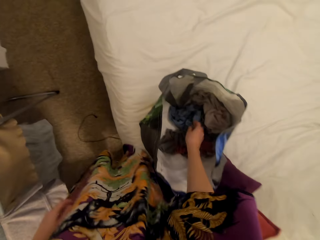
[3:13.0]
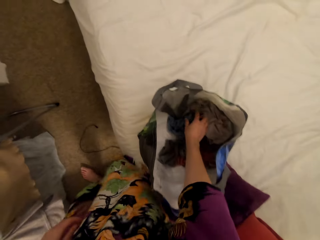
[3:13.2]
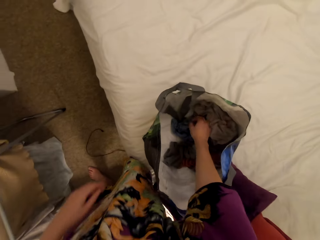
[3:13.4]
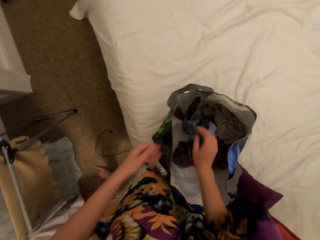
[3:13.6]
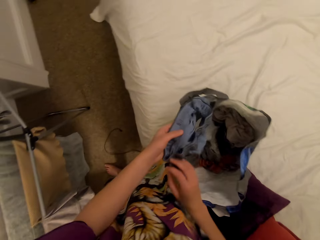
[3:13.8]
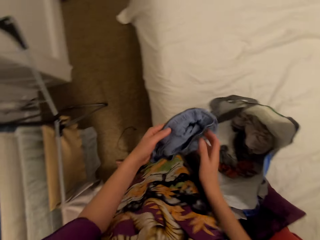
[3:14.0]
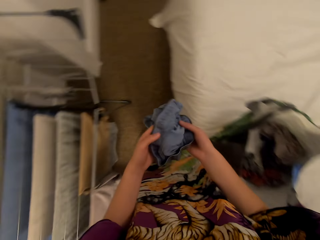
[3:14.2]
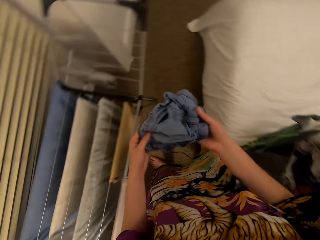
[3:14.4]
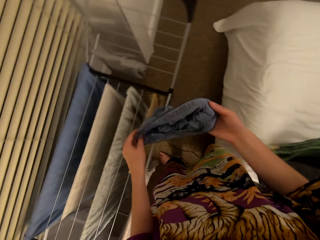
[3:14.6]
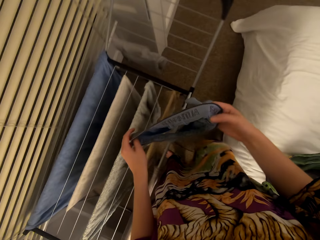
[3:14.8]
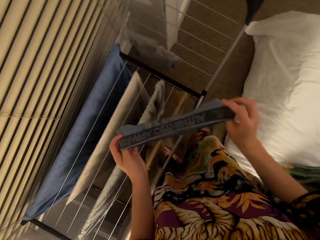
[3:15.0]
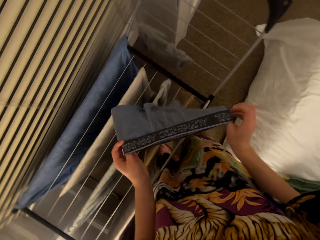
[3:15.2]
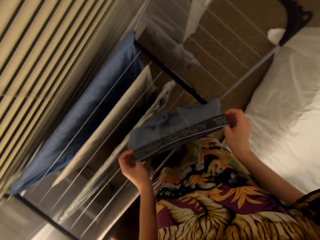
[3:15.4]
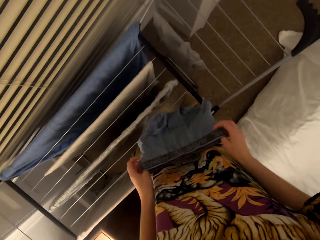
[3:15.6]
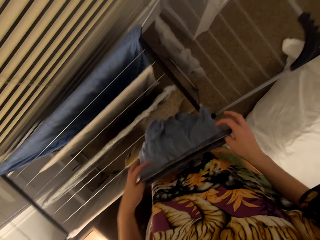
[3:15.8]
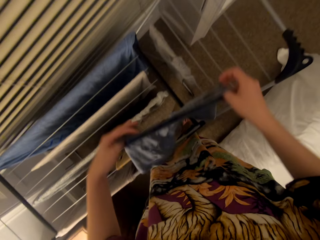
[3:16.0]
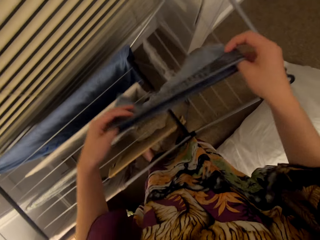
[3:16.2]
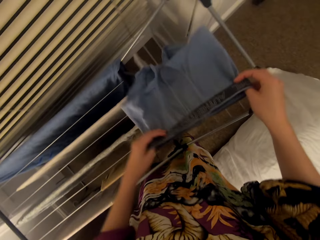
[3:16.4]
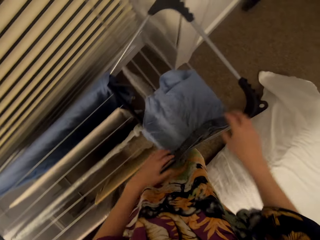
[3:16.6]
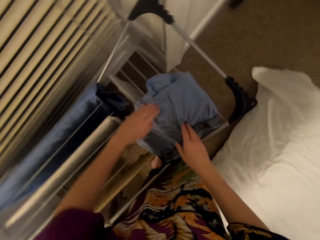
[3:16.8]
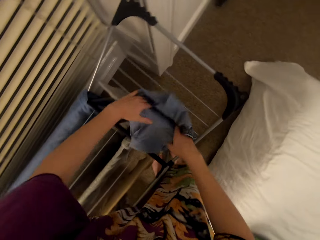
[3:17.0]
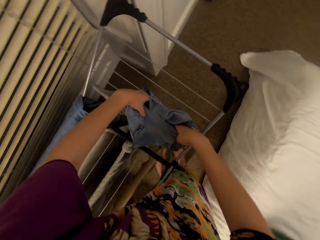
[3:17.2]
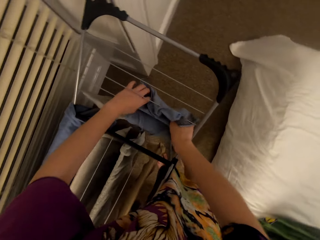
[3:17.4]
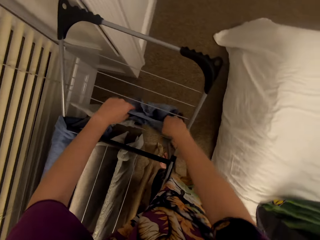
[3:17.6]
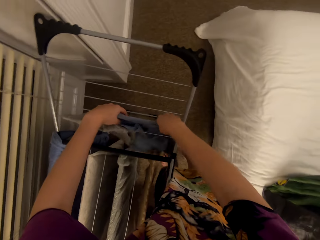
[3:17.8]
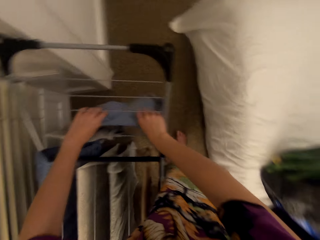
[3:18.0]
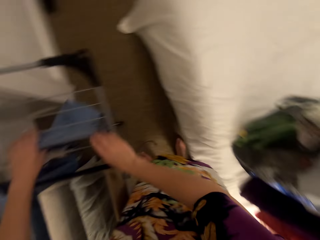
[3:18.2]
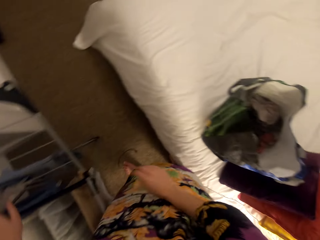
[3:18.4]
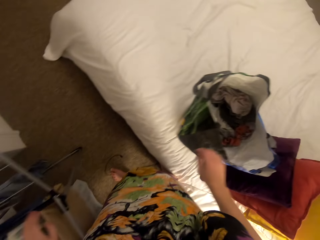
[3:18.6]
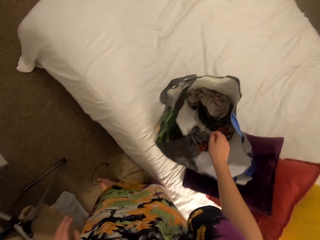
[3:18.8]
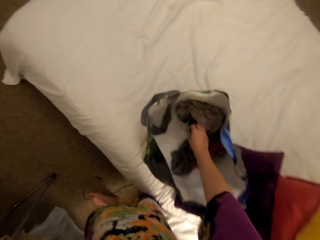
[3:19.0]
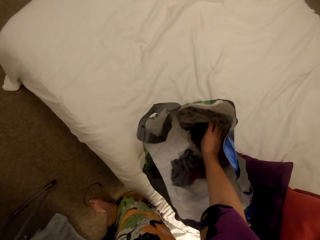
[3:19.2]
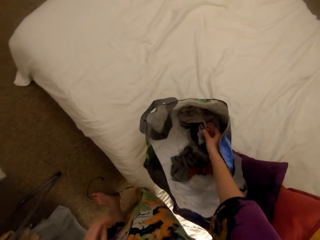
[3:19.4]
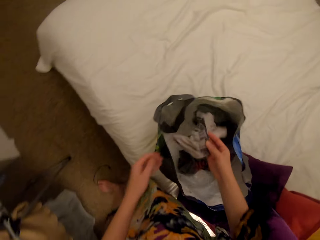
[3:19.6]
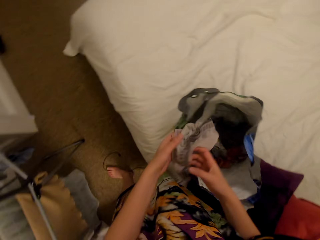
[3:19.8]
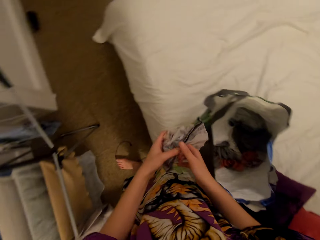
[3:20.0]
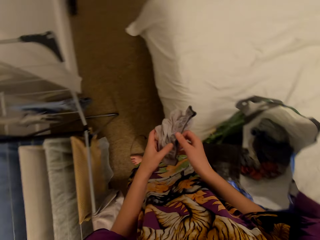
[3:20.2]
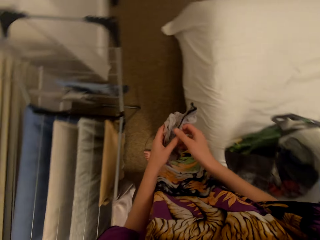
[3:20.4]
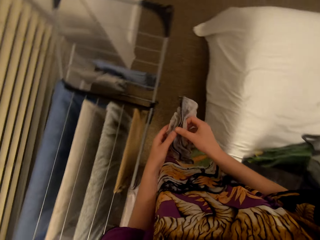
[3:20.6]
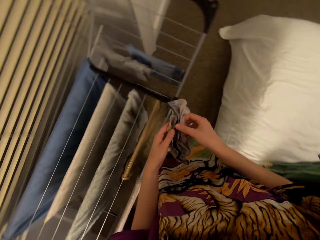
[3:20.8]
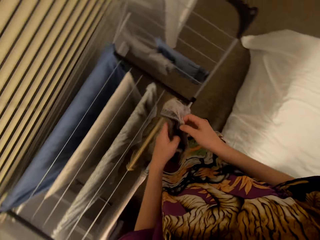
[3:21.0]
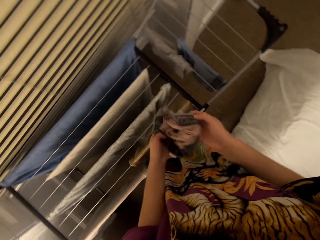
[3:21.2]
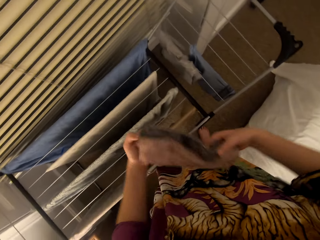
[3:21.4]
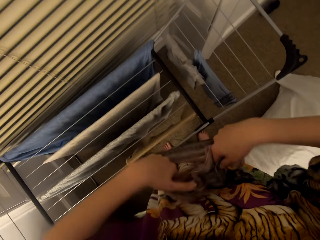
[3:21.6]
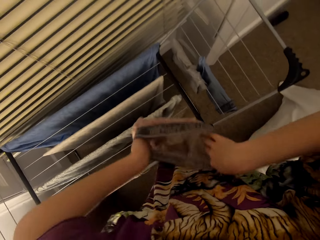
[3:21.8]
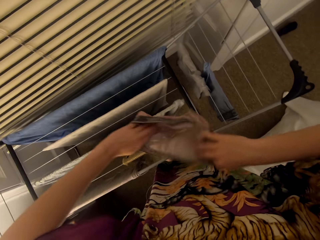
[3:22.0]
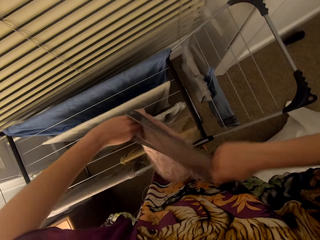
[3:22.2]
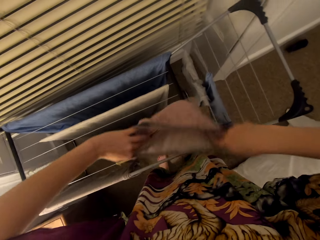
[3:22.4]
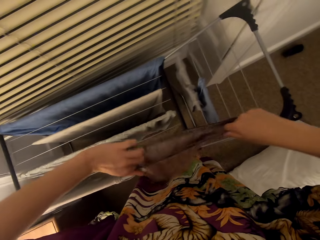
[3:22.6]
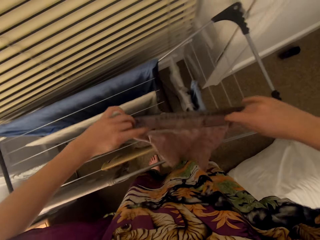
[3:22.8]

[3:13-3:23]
The camera wearer picks up underwear from the bag. They put the underwear on the drying rack. They pick up underwear from the bag.

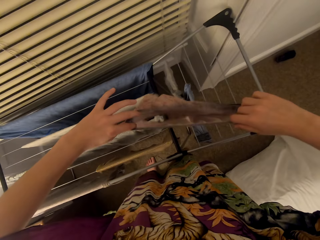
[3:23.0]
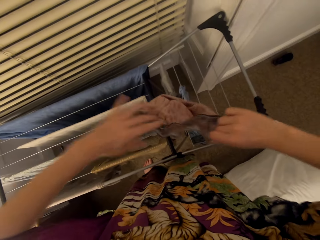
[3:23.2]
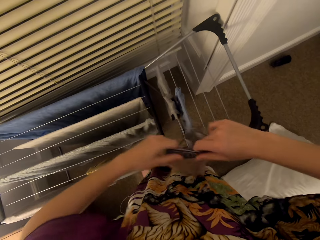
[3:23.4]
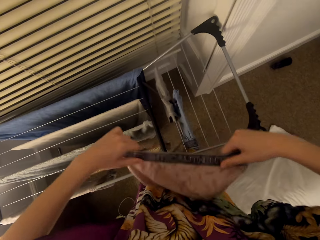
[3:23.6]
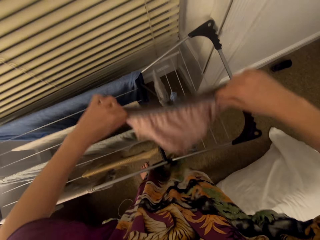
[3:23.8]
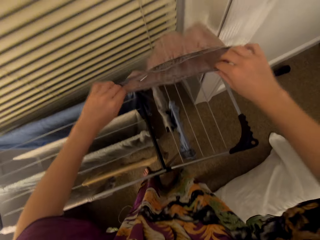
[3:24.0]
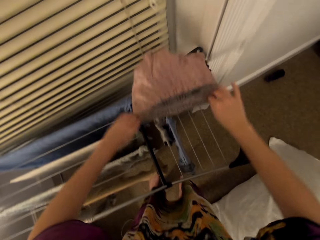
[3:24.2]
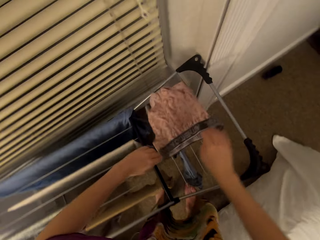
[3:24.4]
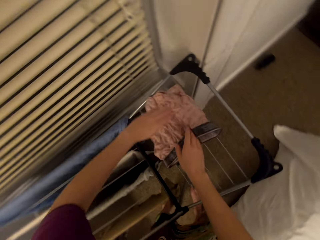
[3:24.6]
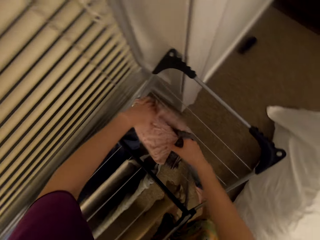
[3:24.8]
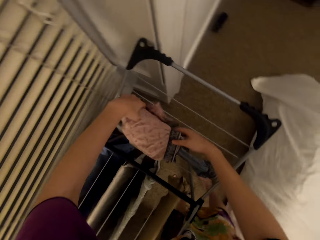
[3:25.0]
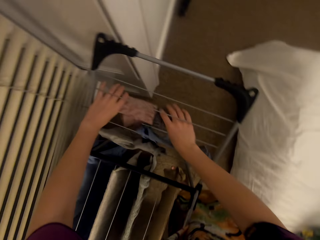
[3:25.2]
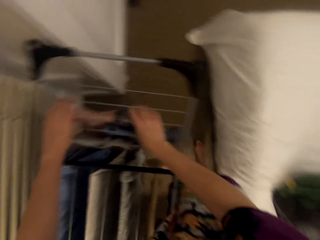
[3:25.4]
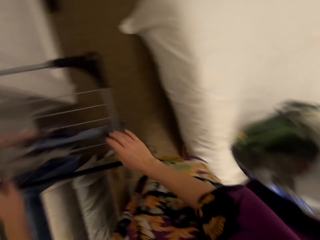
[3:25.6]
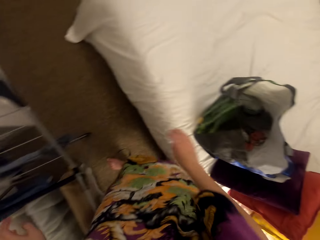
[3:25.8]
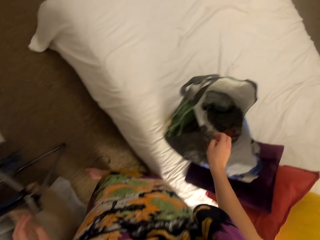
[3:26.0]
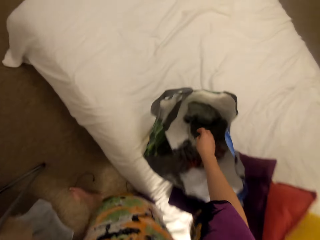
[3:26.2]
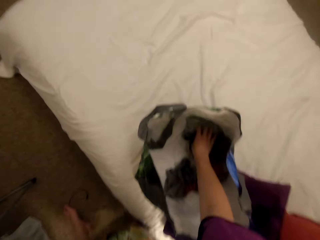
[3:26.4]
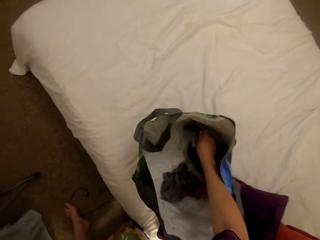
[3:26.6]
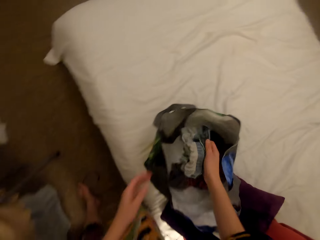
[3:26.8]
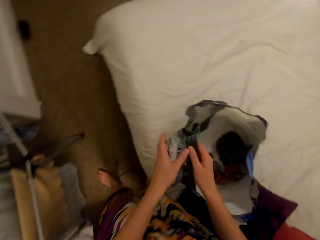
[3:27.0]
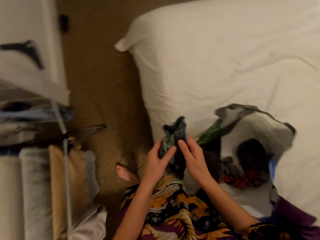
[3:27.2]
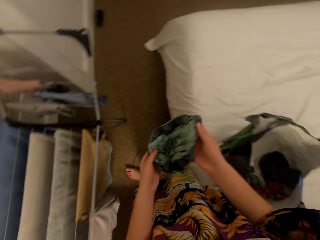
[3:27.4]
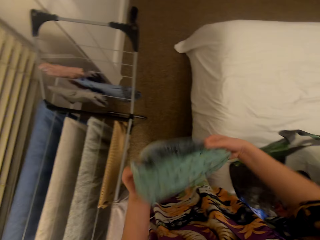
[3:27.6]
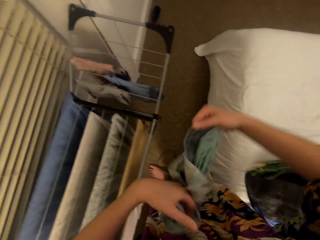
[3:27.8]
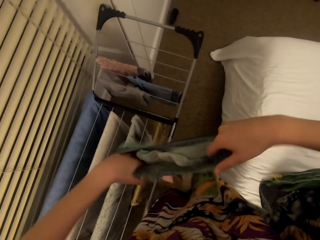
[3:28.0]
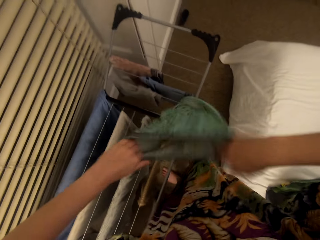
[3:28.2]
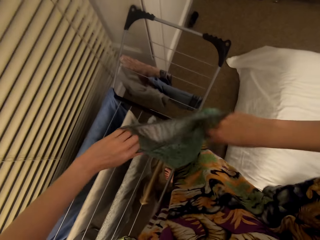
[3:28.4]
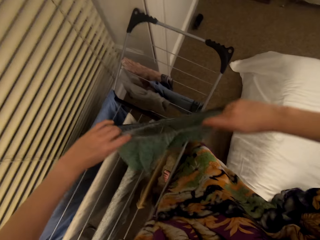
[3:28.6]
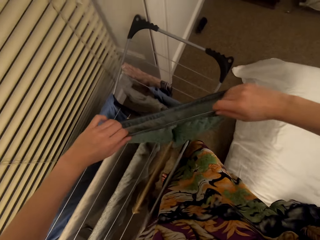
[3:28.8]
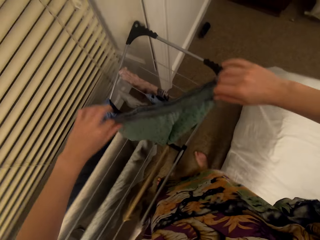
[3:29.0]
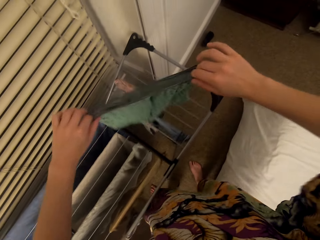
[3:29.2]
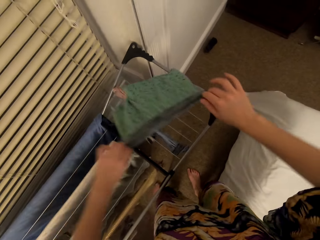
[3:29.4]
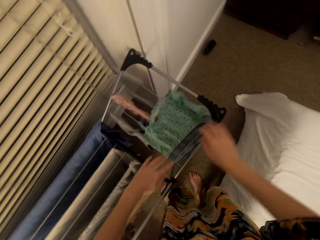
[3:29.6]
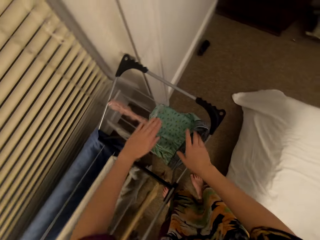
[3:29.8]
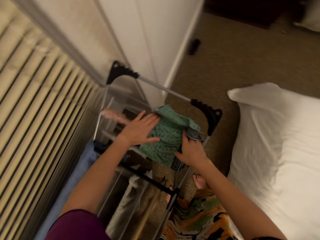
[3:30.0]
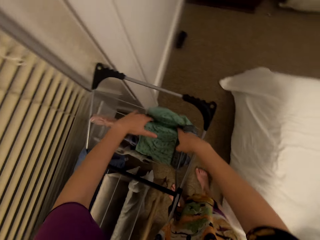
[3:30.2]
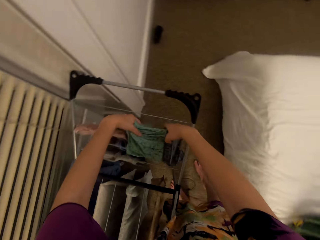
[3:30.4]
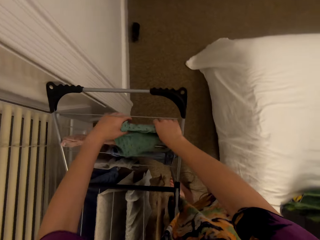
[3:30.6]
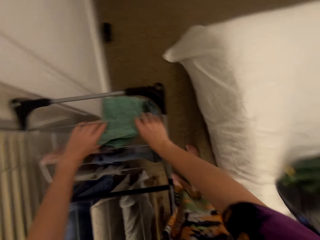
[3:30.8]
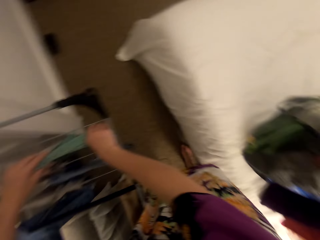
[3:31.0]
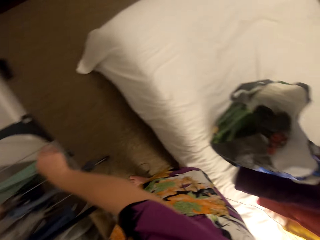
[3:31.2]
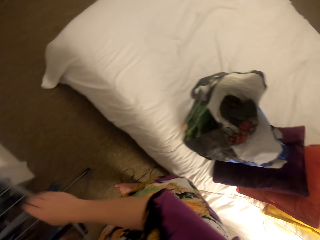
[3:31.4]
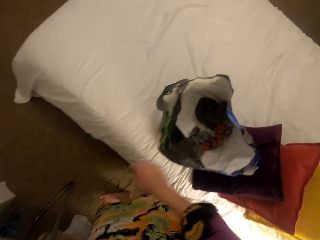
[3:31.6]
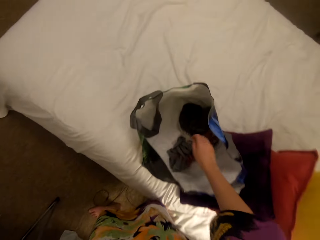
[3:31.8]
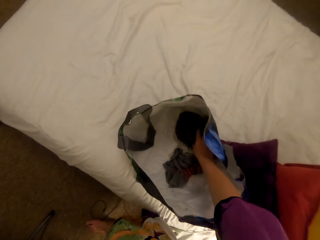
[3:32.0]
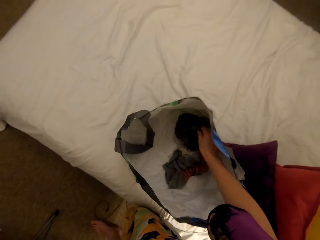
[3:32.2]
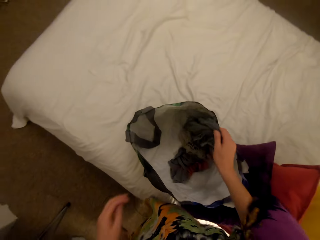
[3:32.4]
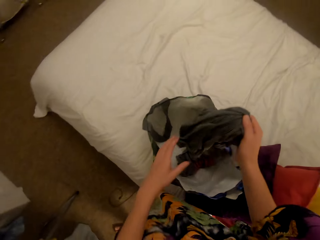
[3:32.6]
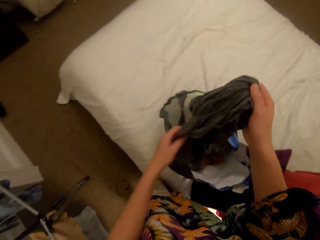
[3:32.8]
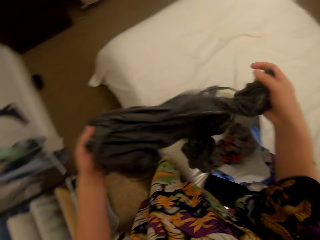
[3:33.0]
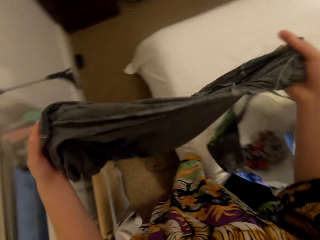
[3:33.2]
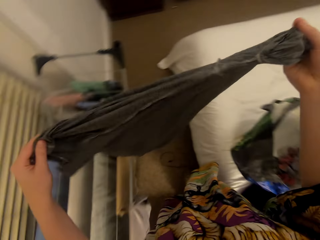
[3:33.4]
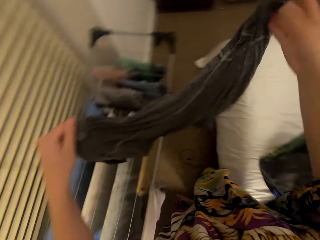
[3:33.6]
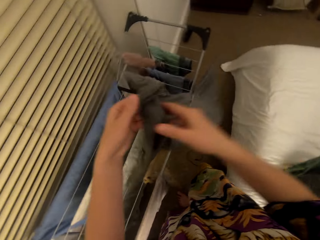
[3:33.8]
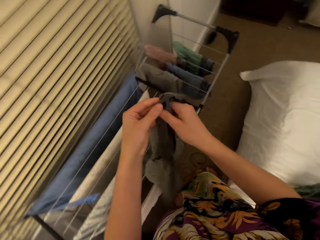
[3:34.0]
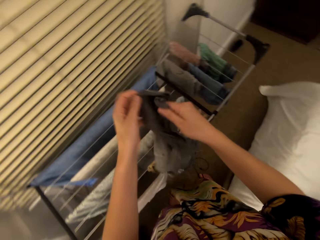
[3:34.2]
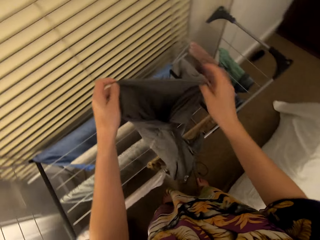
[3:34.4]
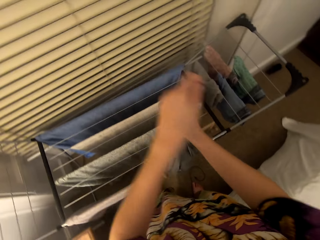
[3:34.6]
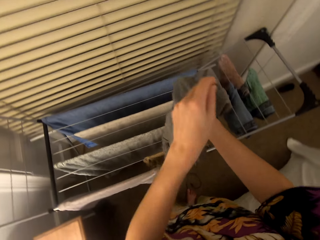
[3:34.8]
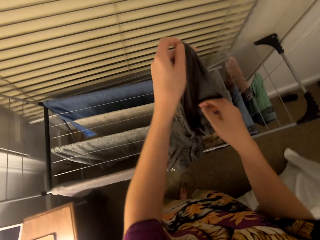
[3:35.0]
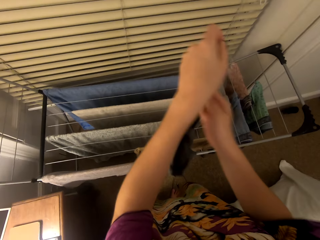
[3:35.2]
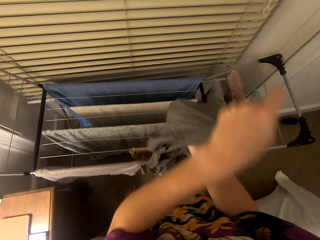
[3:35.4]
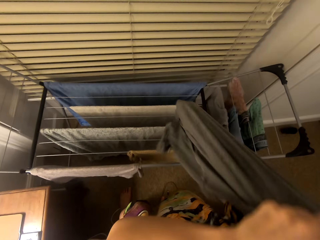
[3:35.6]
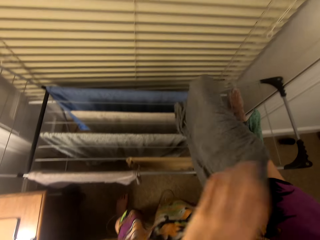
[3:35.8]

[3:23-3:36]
The camera wearer puts the underwear on the drying rack. They pick up underwear from the bag. They put the underwear on the drying rack. They pick up a t-shirt from the bag.
